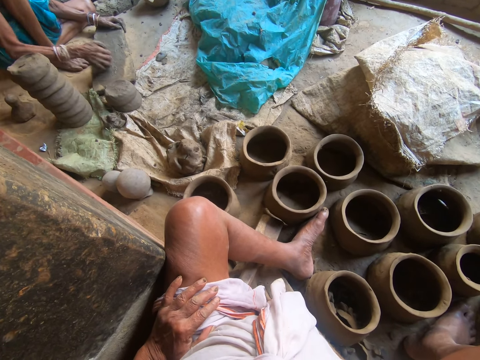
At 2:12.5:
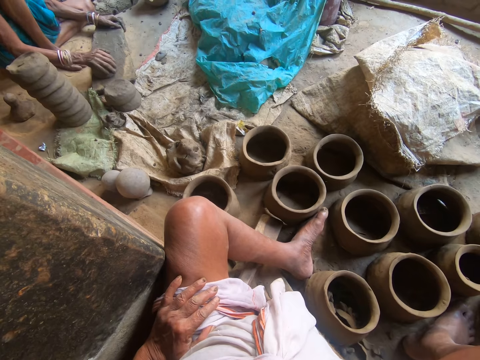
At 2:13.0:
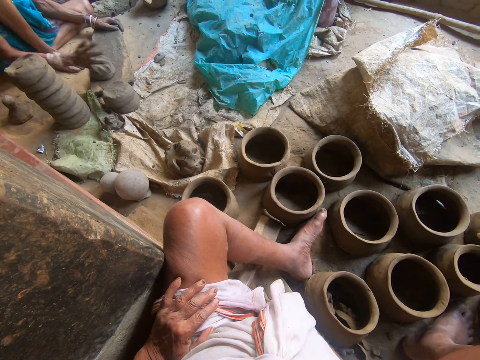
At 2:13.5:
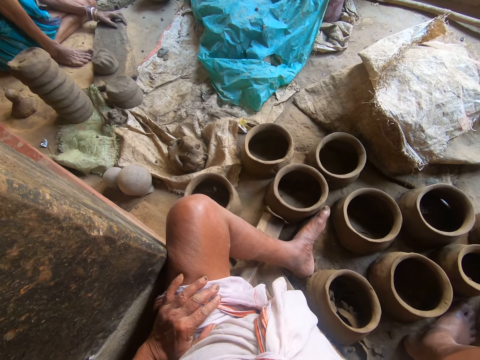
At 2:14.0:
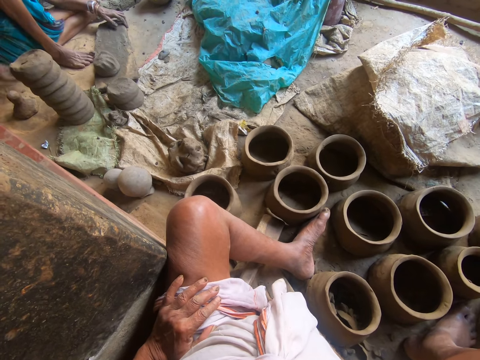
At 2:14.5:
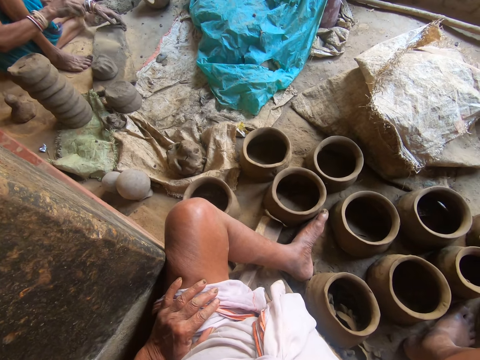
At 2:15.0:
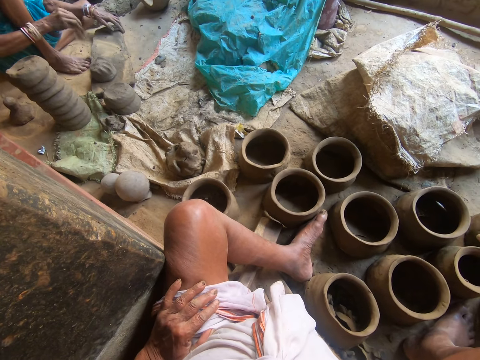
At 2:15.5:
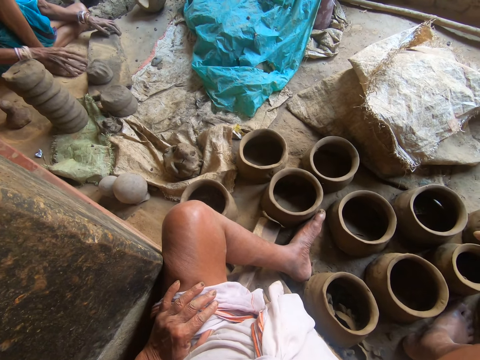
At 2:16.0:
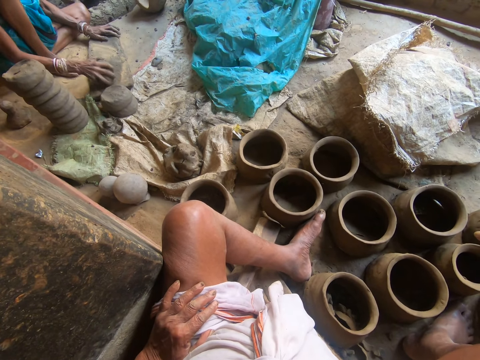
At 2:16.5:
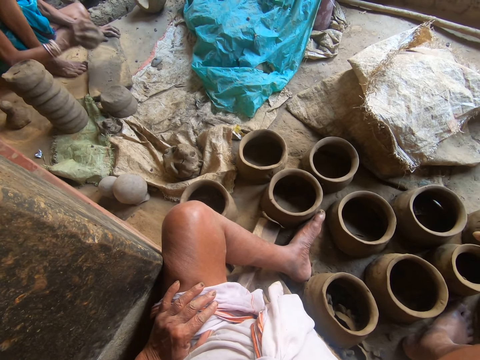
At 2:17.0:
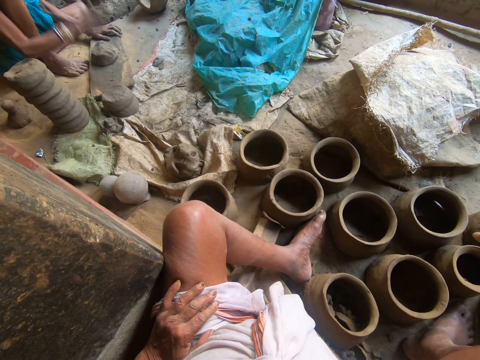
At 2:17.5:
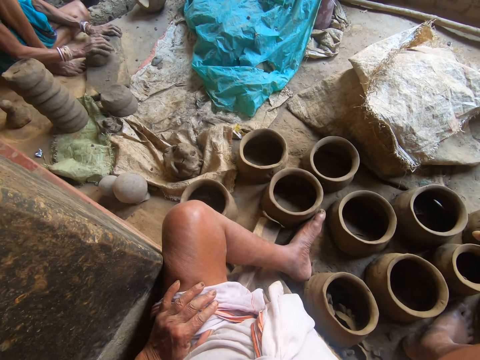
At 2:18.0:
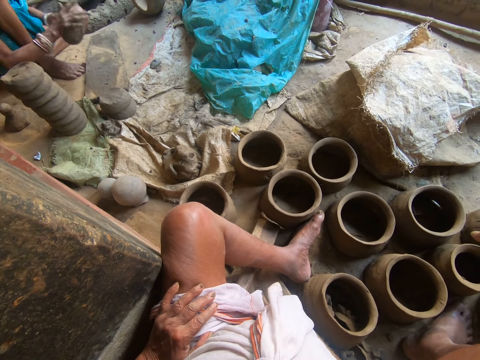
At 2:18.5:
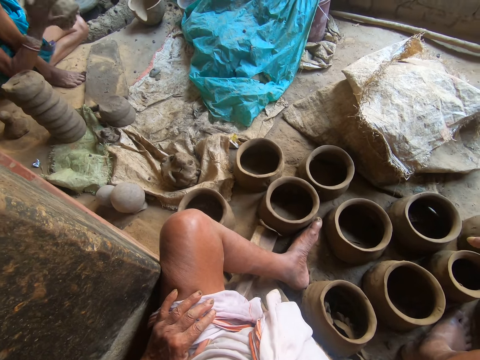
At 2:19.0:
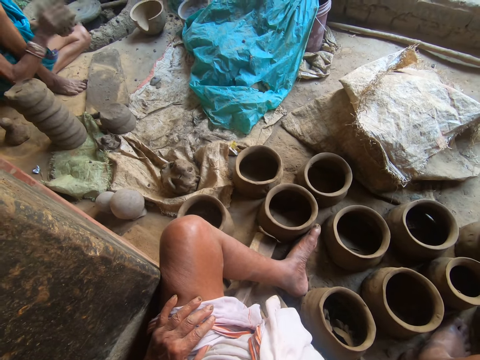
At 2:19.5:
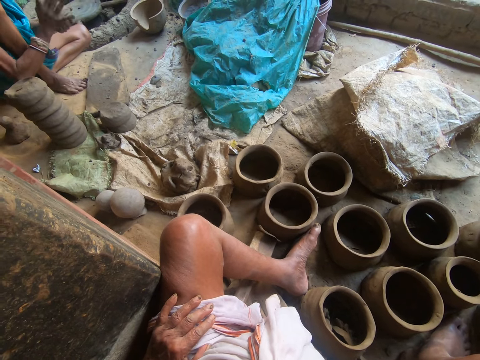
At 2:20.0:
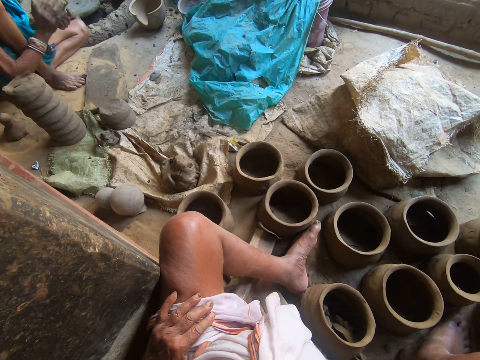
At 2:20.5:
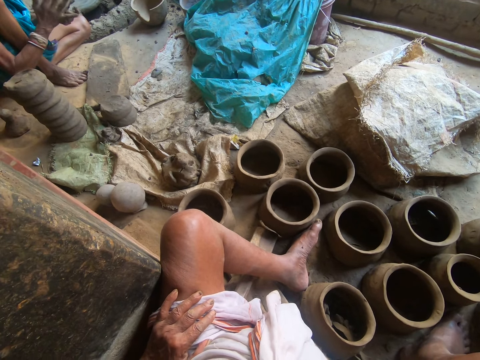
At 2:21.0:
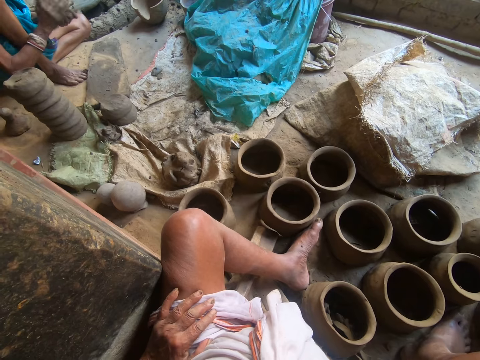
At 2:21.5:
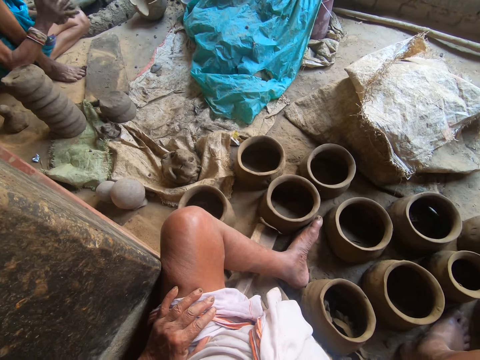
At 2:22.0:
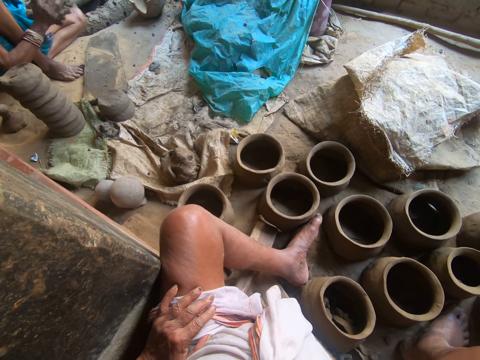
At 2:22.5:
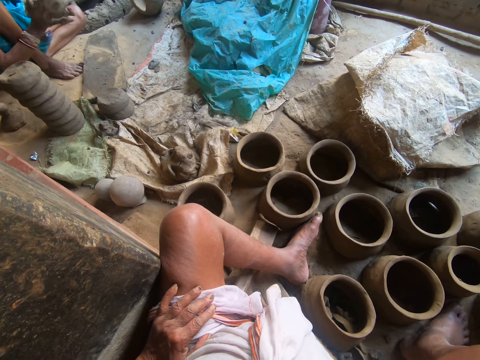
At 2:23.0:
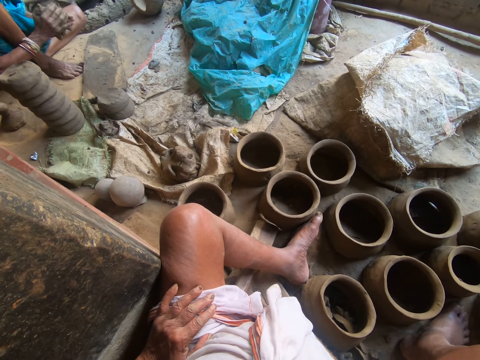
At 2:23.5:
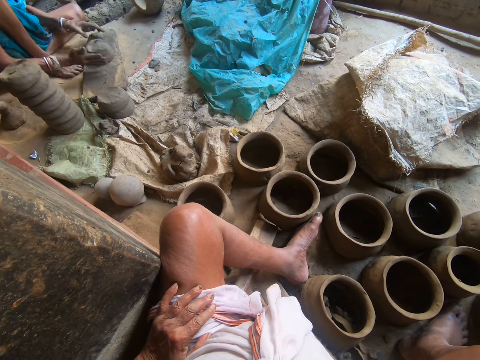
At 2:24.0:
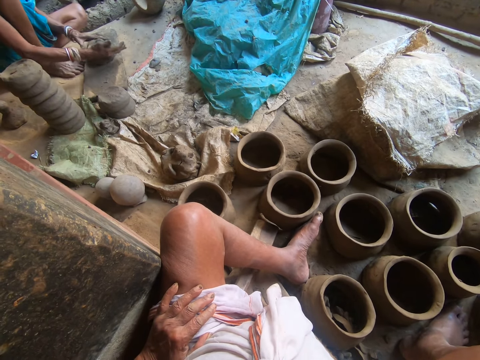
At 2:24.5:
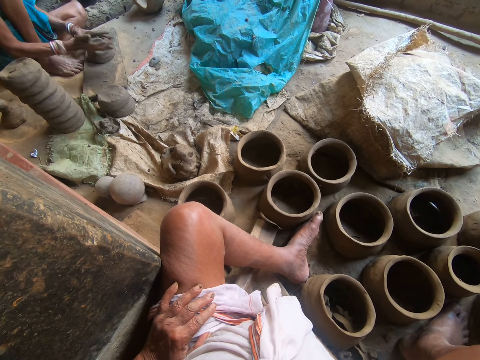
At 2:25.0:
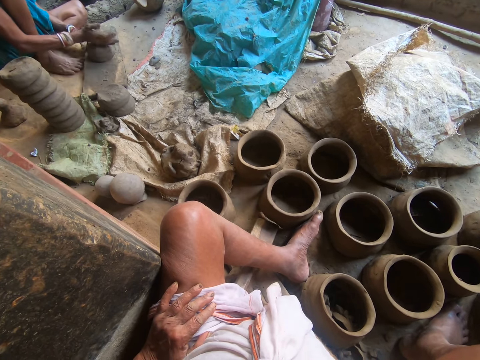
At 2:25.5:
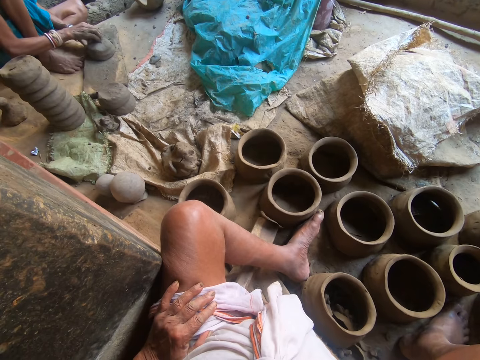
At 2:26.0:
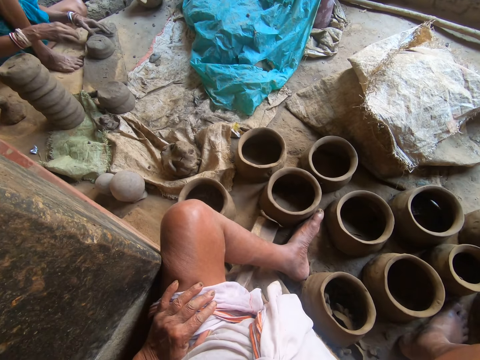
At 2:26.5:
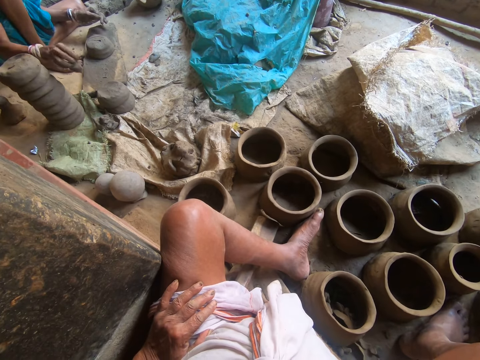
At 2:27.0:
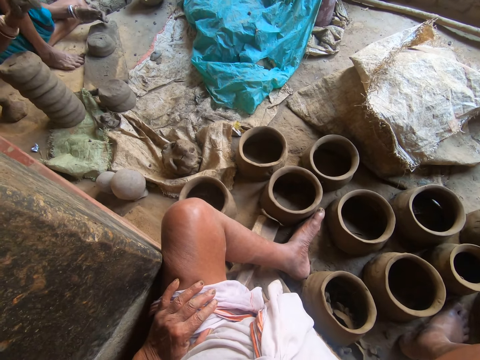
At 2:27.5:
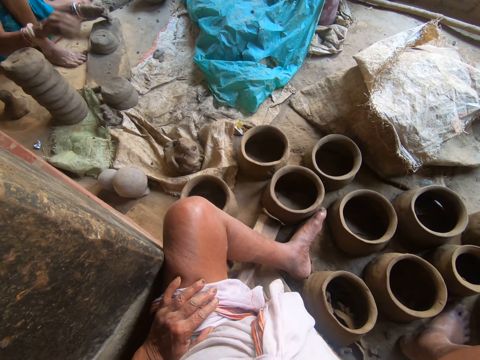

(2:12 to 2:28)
A person molds the clay. The camera wearer puts sand on the wood. They pick the clay. The person molds the clay. The person puts the clay on the wood.

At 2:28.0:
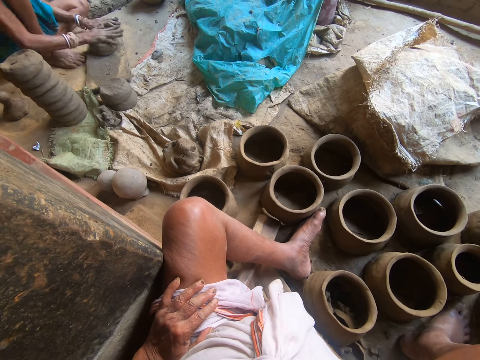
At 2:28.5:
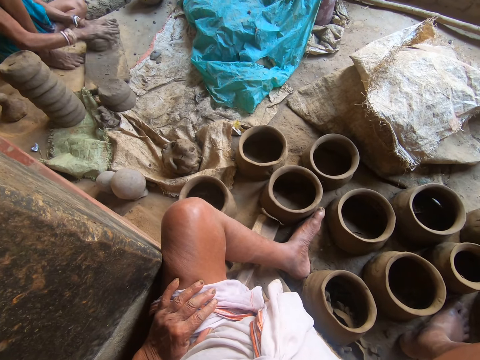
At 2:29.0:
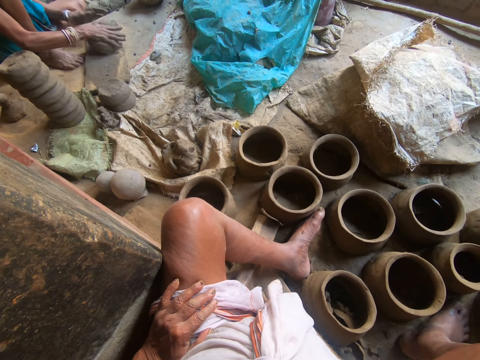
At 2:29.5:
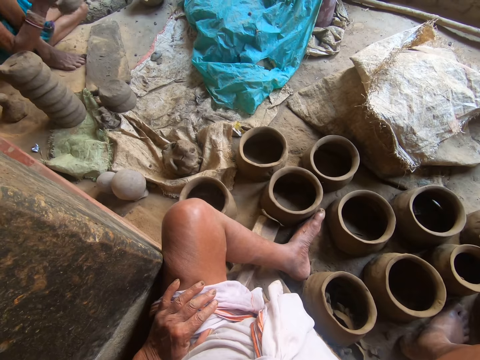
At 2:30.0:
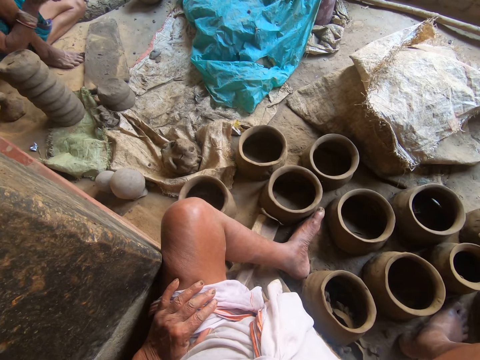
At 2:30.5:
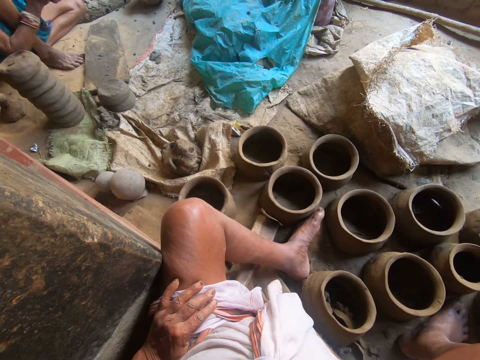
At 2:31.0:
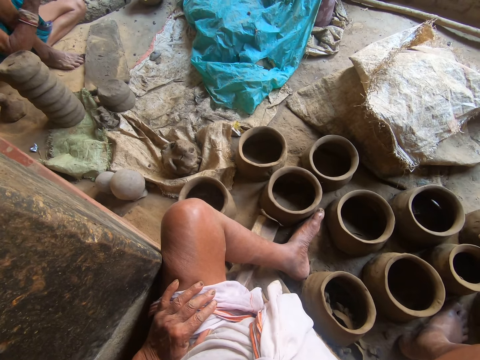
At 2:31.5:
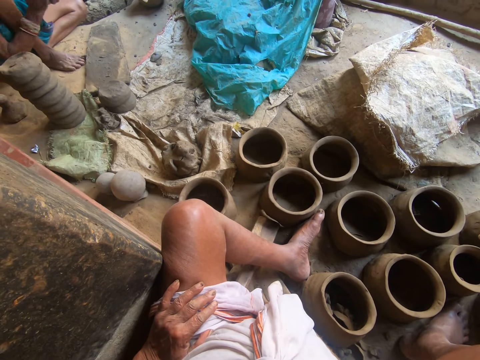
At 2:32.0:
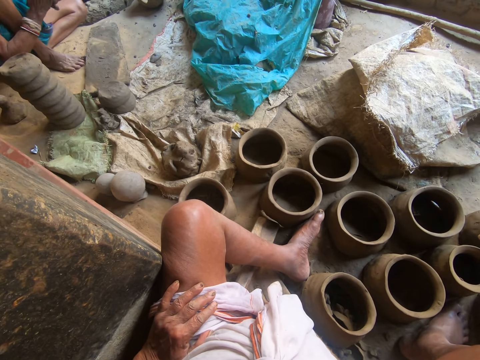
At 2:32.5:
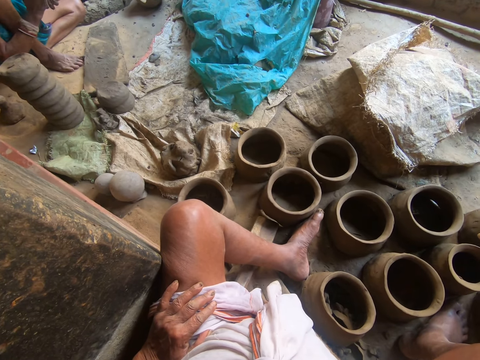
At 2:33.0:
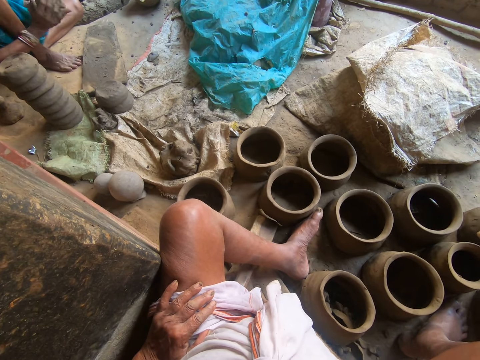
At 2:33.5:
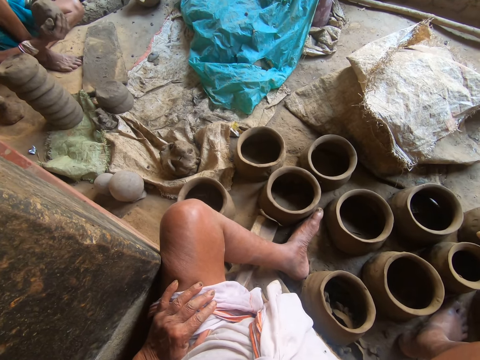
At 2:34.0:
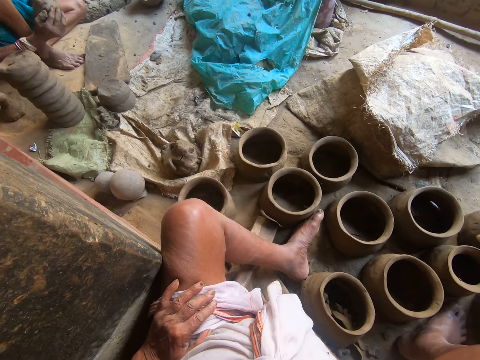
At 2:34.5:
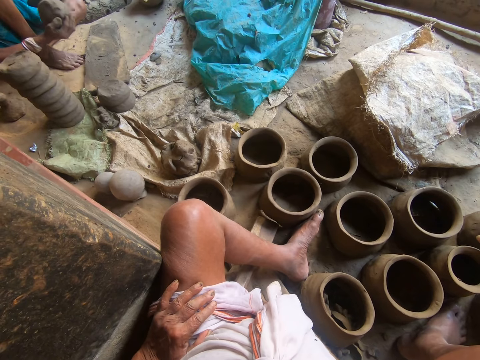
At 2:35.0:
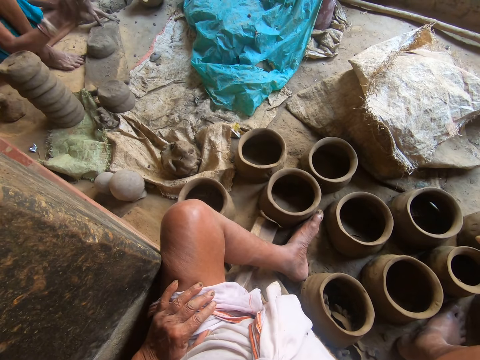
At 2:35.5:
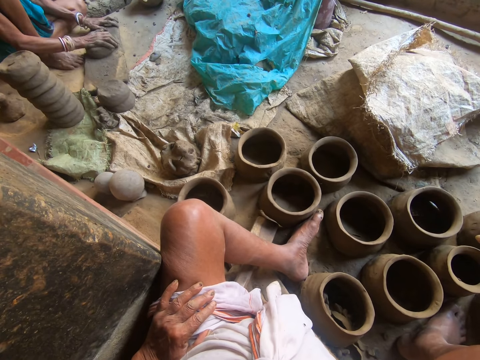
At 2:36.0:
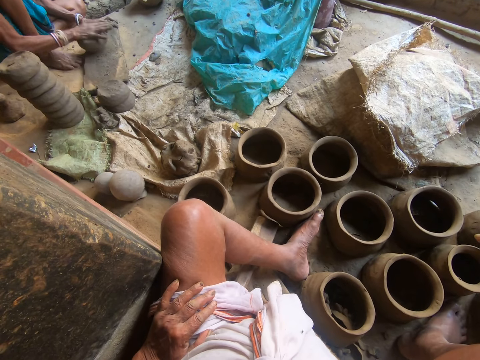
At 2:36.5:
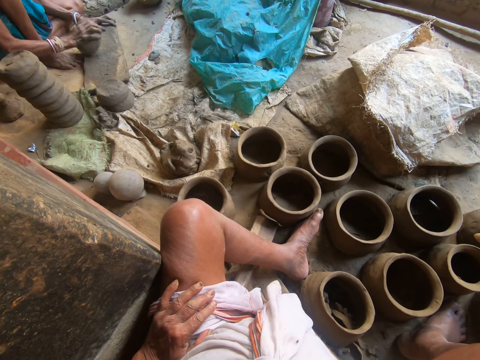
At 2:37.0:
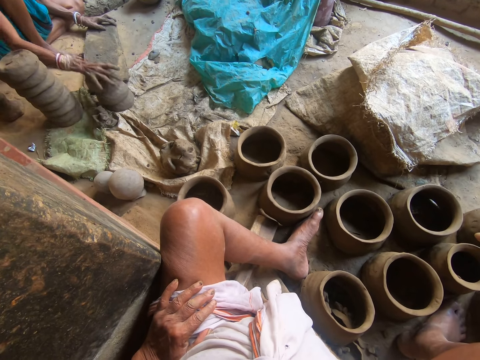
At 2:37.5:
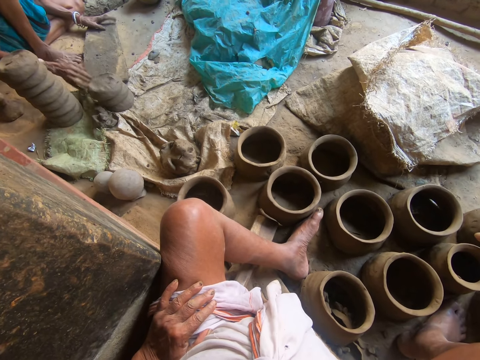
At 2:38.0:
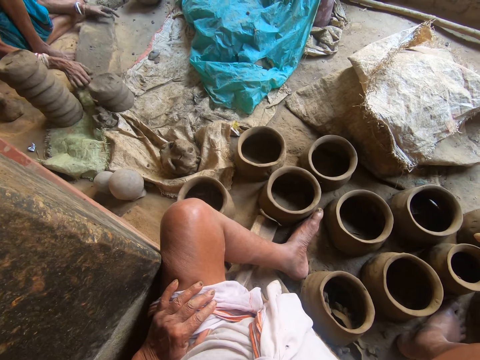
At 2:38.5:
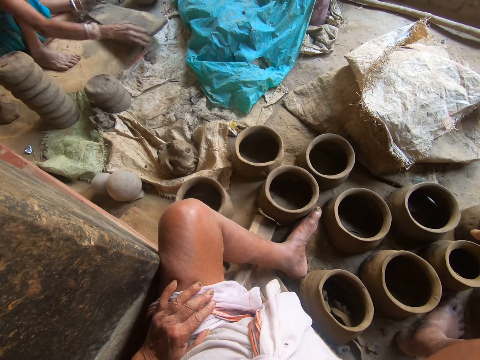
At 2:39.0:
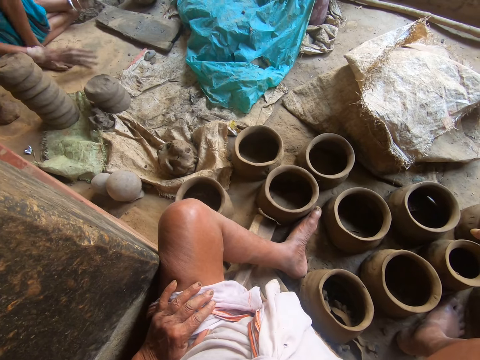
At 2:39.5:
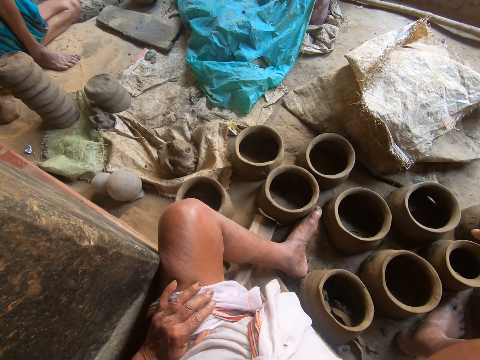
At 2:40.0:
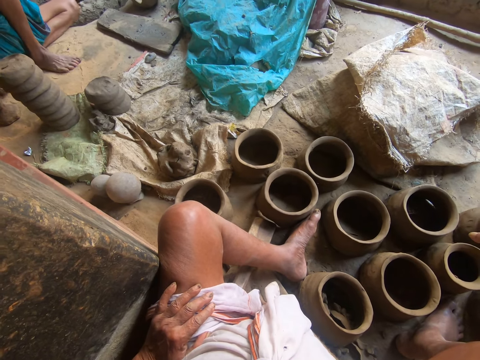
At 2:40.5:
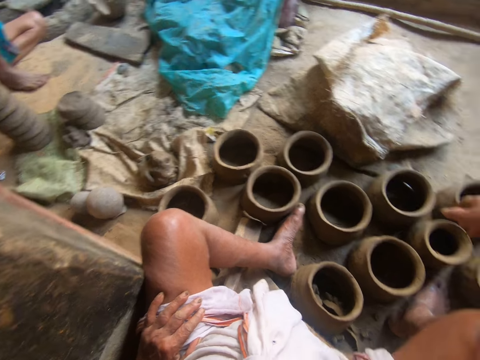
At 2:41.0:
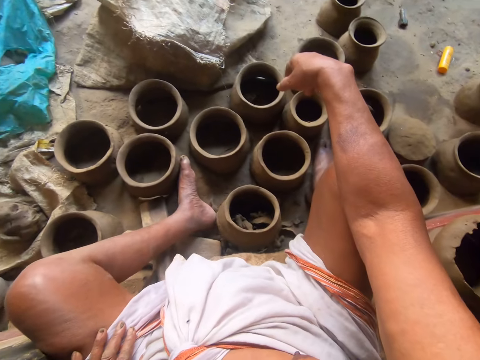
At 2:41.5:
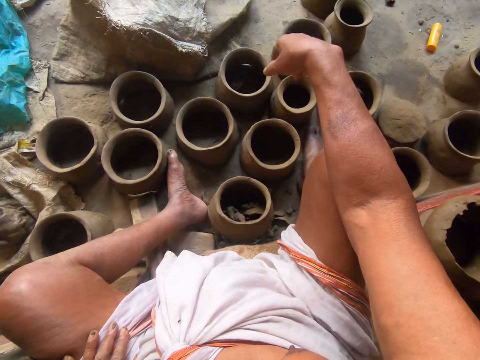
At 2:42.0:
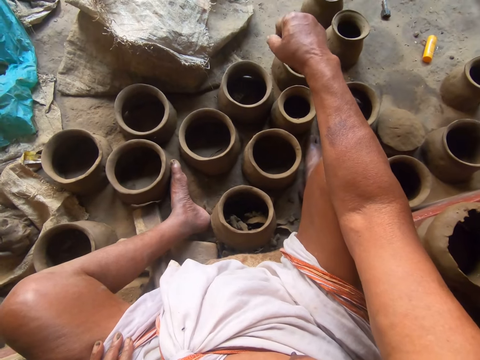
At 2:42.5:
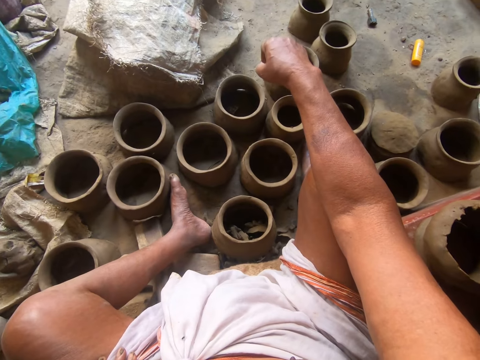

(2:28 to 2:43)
A person molds the clay. The camera wearer moves the clay. They move the wood. They look around.
